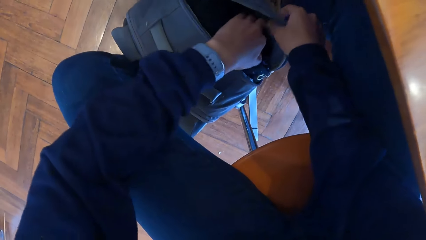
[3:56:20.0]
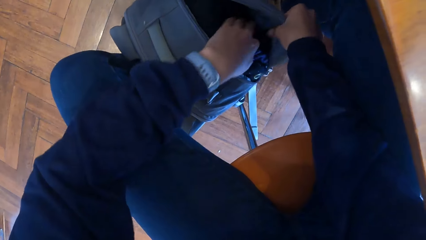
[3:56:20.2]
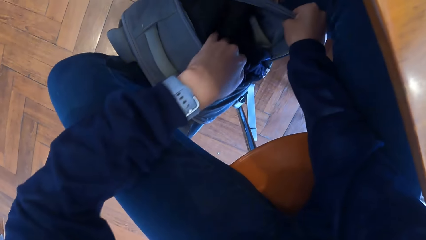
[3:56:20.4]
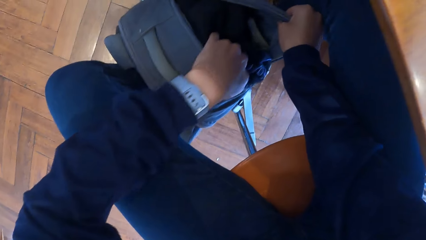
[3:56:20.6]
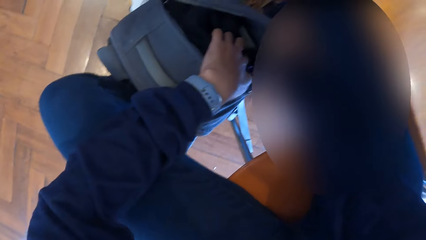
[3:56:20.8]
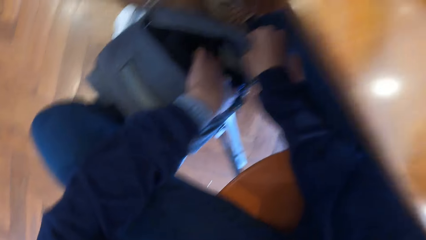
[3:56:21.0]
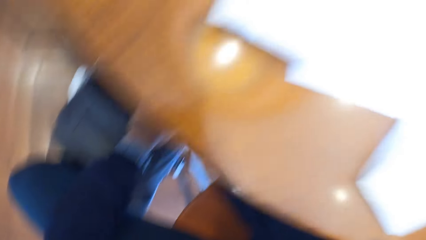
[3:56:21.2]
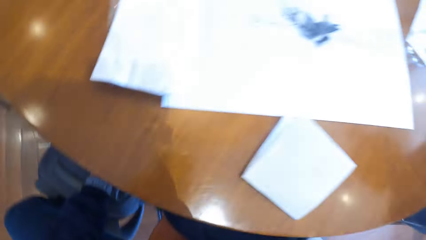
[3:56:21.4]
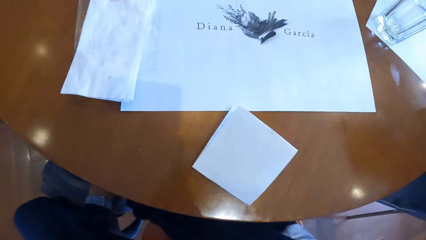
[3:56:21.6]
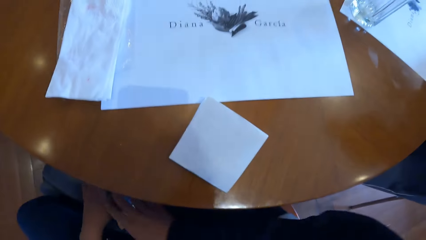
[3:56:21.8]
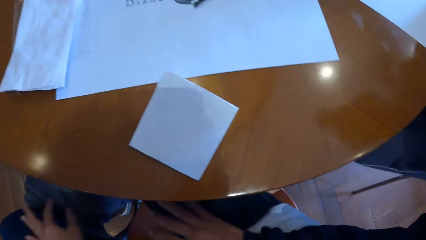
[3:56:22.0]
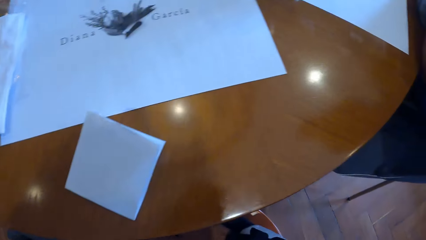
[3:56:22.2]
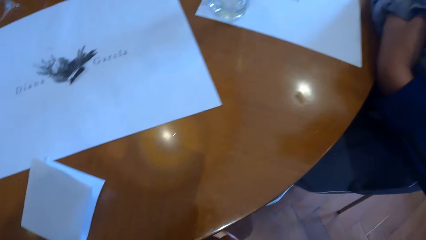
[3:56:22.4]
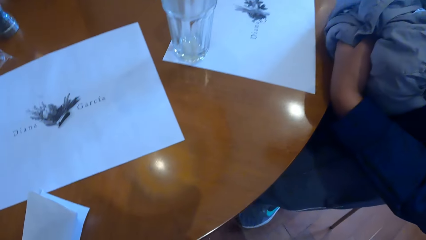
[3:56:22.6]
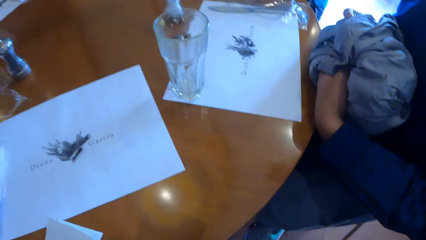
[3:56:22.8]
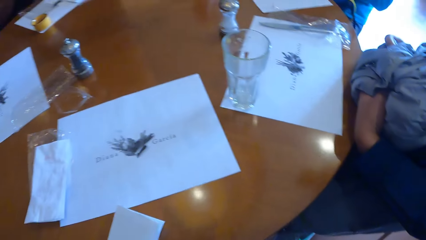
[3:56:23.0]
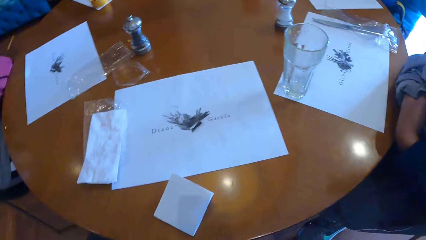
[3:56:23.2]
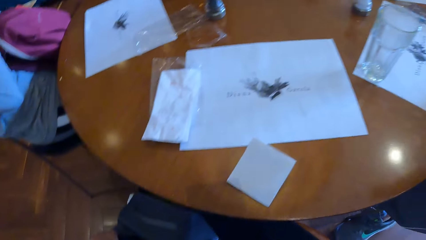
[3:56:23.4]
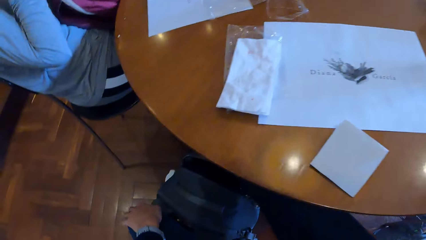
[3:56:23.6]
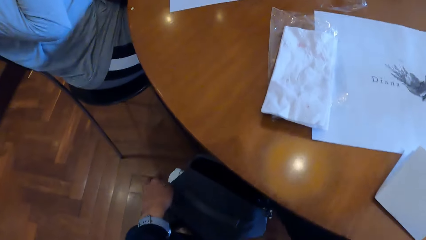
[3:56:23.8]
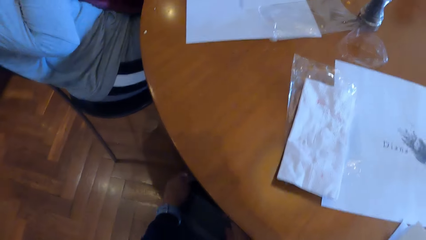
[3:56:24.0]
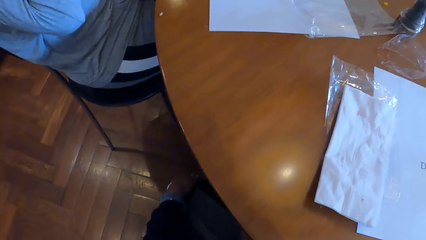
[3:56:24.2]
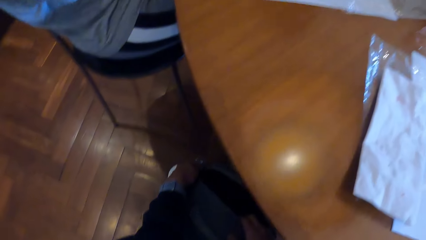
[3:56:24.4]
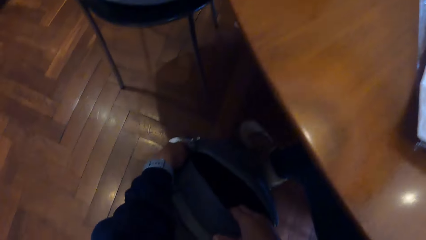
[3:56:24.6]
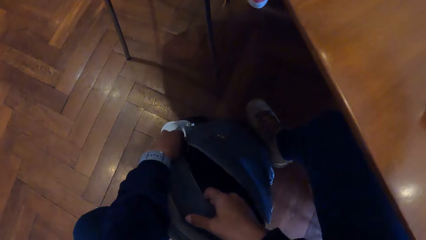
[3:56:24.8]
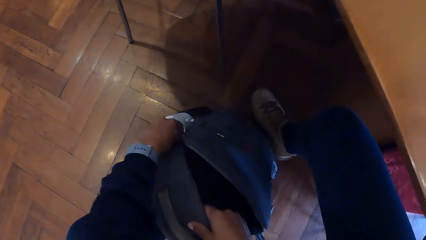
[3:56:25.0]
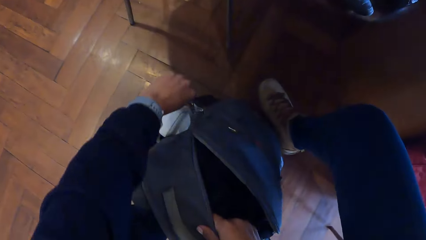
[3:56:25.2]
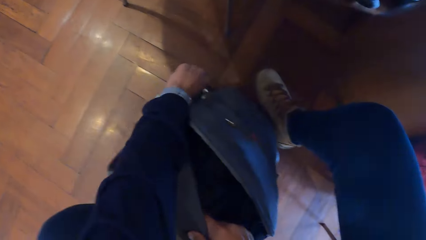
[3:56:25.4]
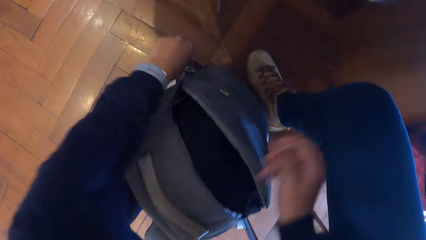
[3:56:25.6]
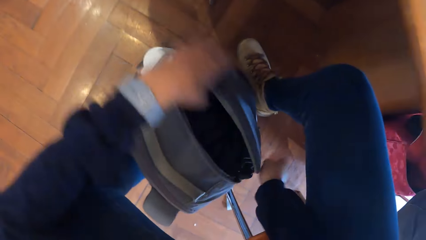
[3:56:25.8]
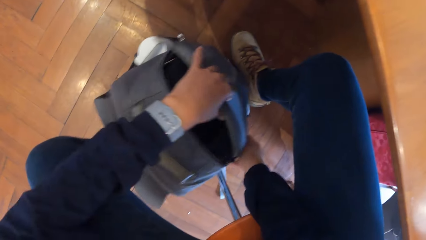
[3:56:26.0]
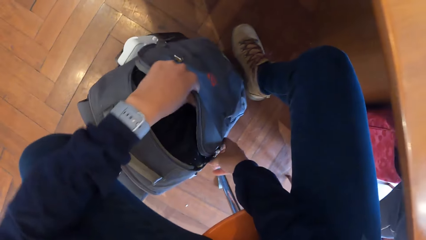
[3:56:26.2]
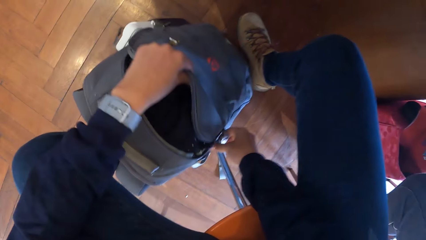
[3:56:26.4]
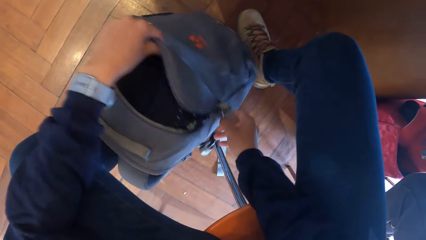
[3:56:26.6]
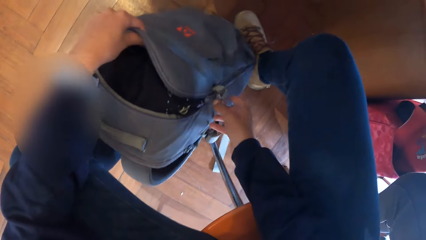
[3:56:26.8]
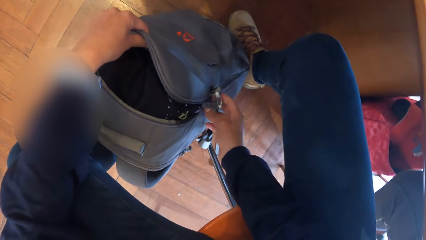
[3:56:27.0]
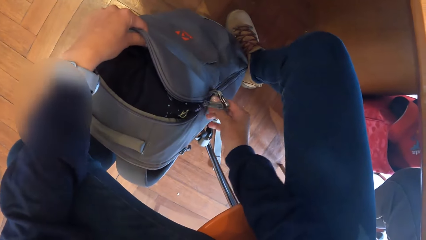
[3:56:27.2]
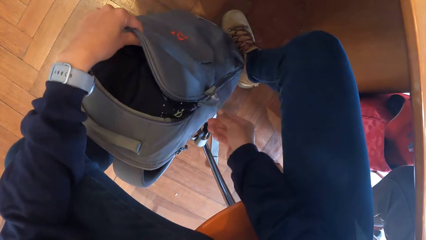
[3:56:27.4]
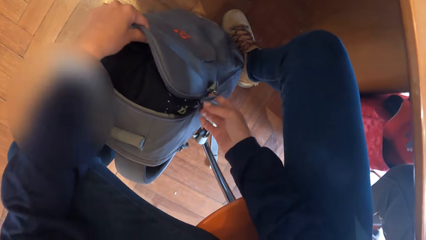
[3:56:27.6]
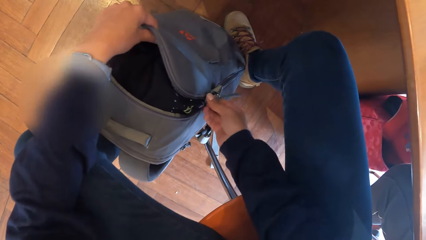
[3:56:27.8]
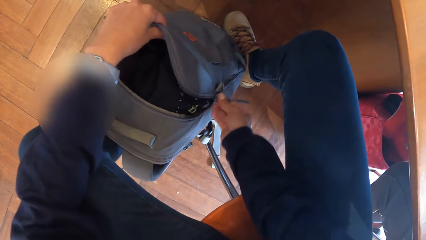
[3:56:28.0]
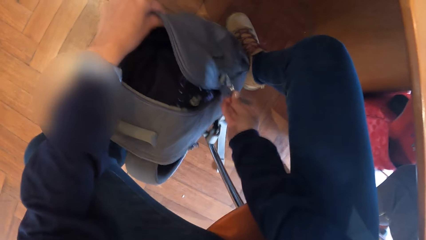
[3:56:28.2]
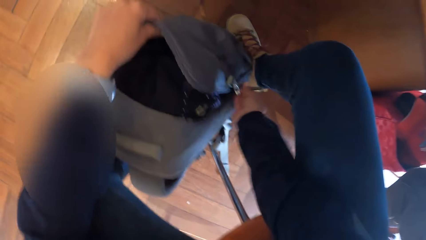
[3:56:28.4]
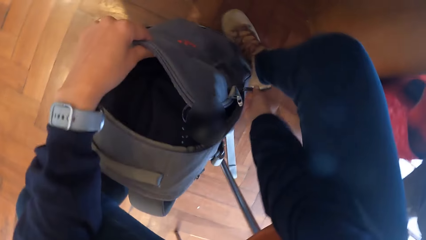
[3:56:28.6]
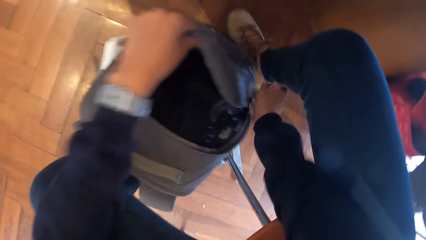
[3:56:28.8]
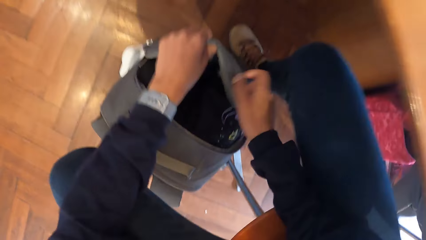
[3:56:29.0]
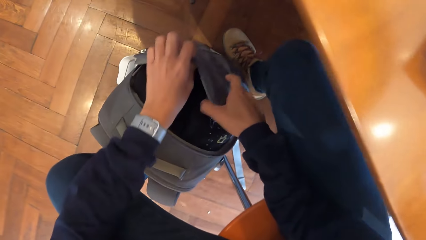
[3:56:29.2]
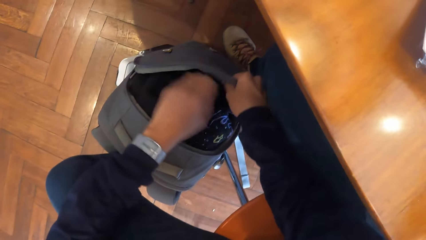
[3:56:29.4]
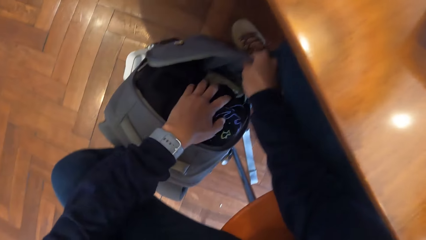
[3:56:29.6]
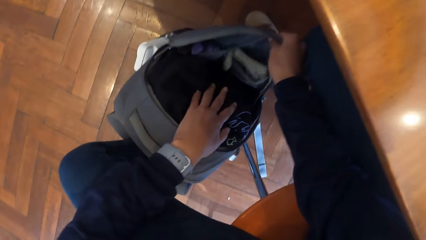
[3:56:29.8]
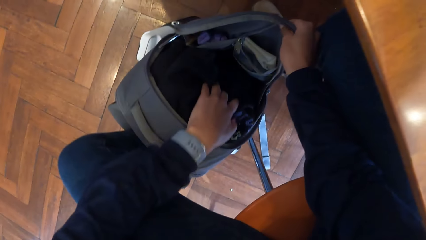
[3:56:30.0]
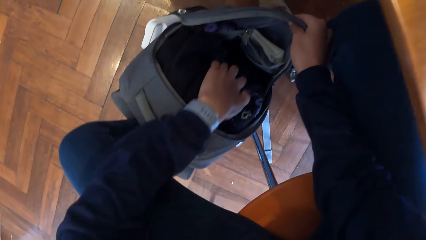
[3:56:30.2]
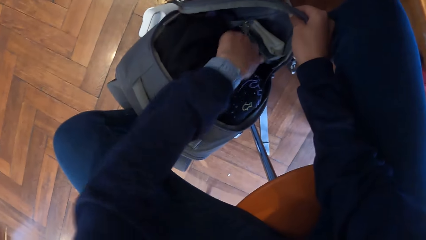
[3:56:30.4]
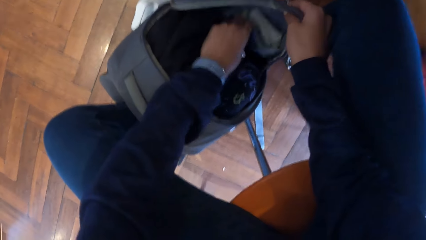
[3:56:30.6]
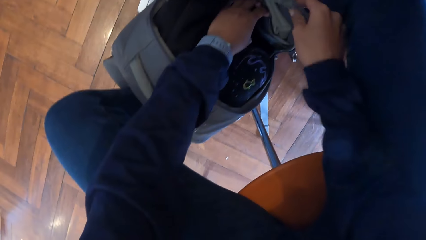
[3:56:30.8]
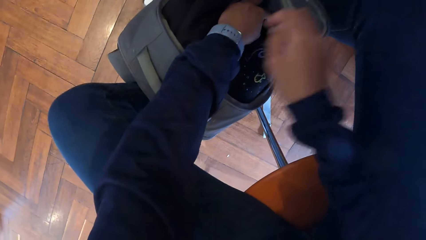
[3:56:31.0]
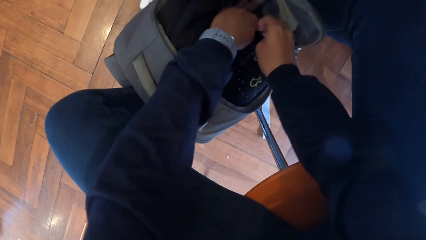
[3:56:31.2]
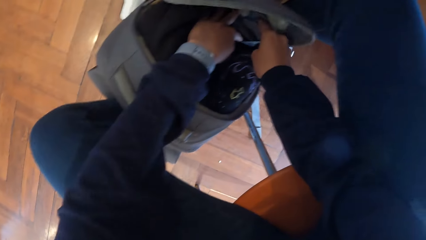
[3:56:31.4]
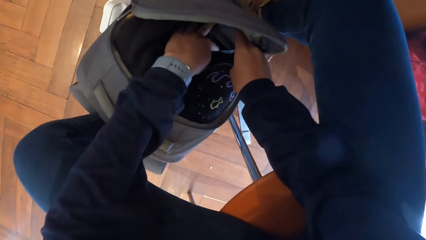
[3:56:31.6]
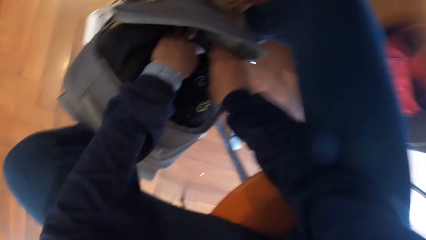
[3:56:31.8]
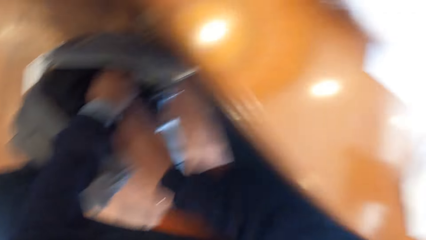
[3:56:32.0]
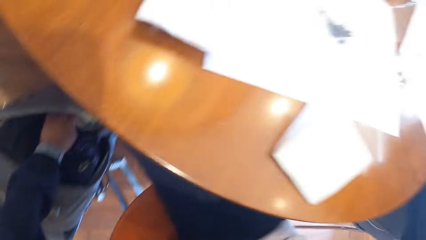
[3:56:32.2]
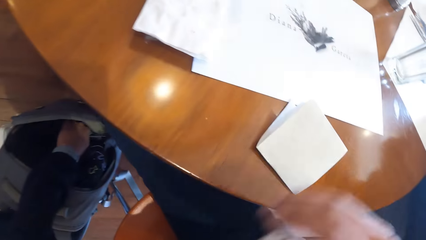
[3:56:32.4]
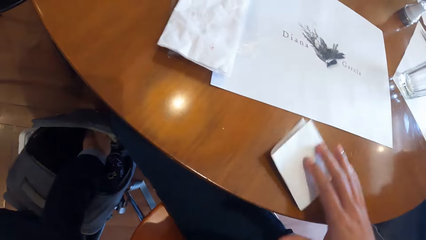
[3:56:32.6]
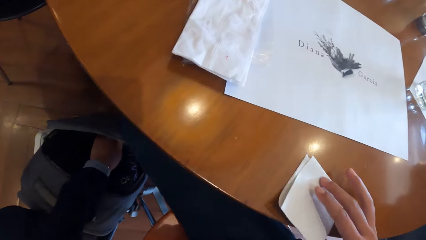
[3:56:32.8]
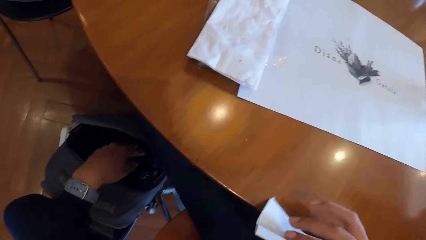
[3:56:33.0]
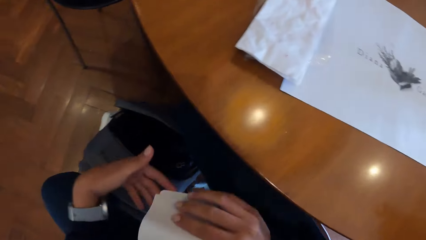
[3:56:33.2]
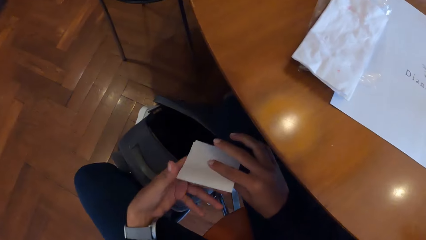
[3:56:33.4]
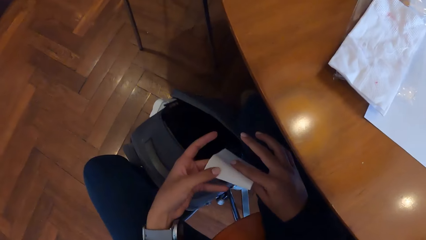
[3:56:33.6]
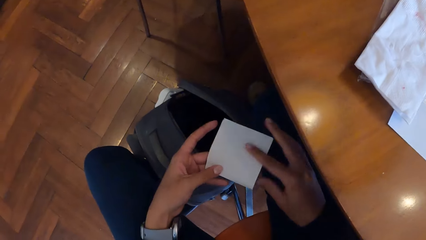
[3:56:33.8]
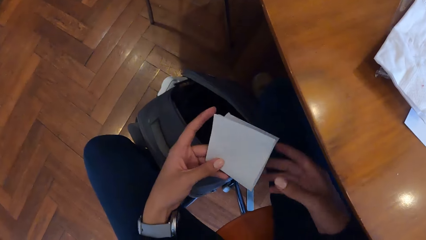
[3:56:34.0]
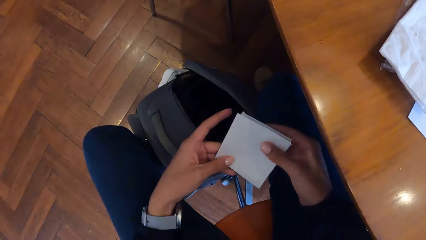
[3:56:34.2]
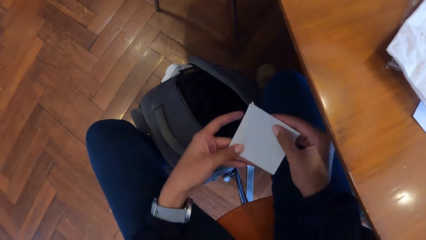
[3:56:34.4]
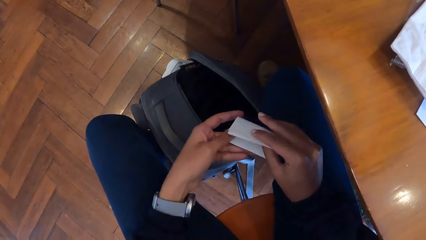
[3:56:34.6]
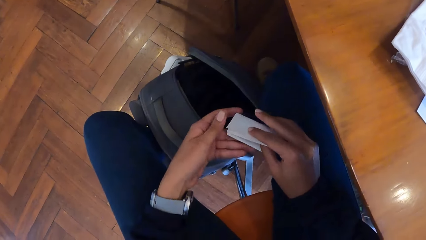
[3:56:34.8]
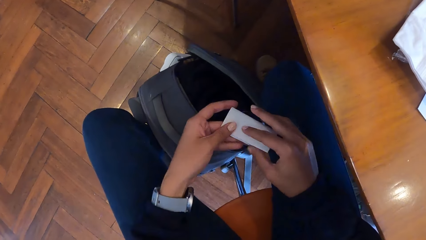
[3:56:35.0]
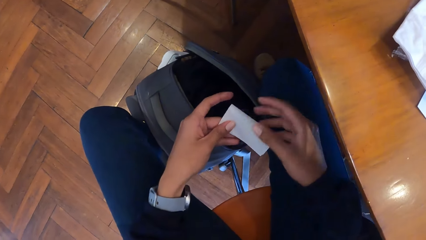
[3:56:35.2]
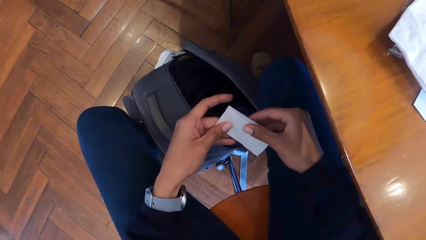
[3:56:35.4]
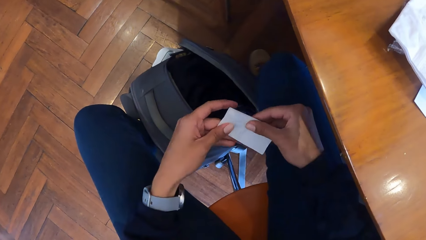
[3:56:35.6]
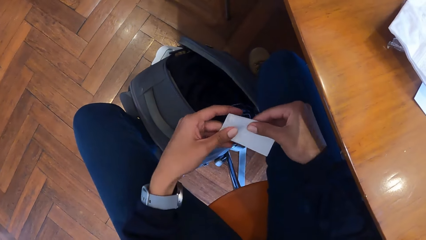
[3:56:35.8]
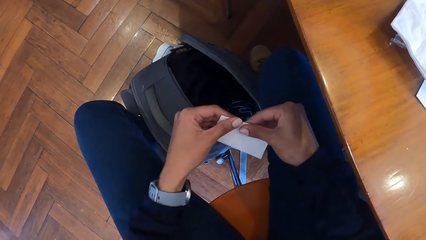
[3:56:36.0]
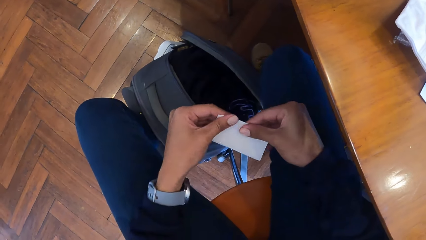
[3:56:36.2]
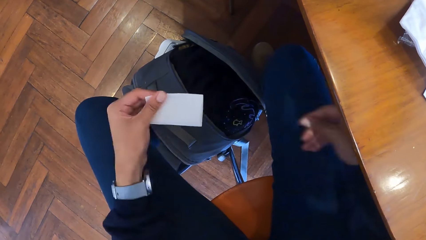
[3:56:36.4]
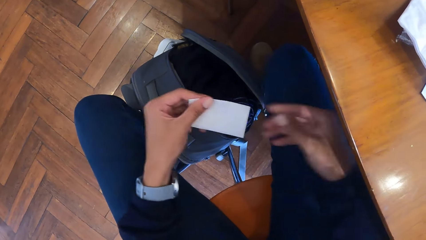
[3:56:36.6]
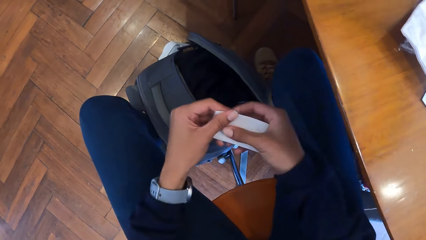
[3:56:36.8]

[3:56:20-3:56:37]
The camera wearer searches through her bag with her left hand. She opens the bag zip with her left hand. She opens the bag zip with her right hand. She searches through her bag with her left hand. She searches through her bag with both hands. She takes the receipt from the table with her right hand. She folds the receipt with both hands.
